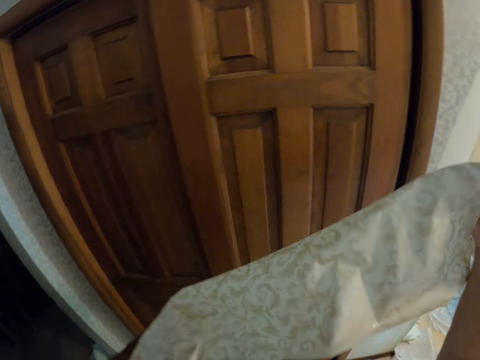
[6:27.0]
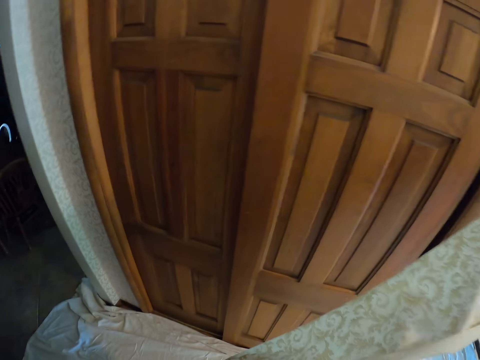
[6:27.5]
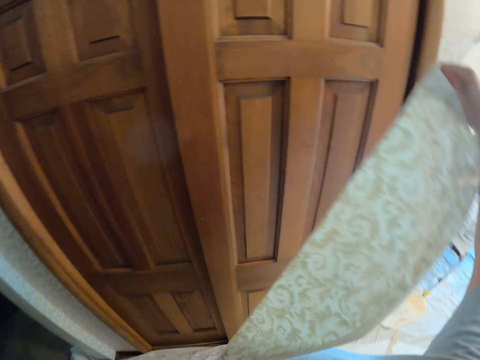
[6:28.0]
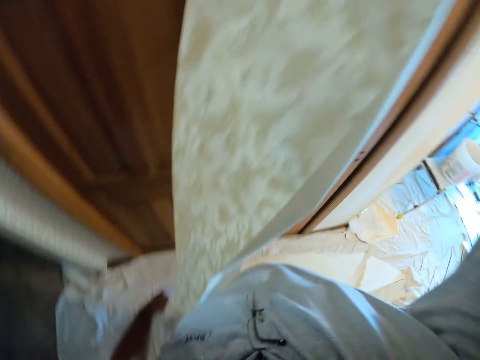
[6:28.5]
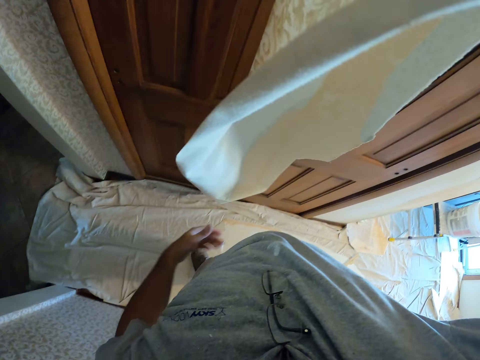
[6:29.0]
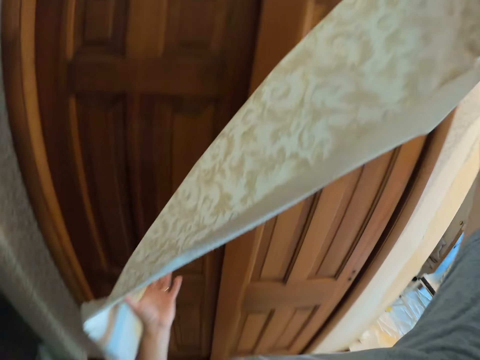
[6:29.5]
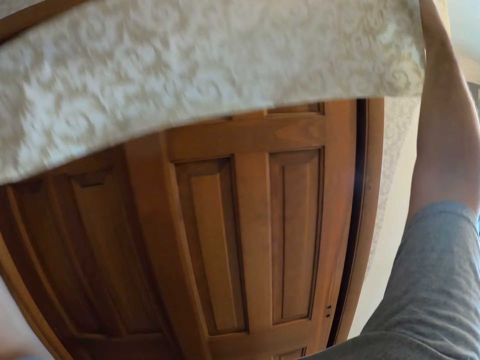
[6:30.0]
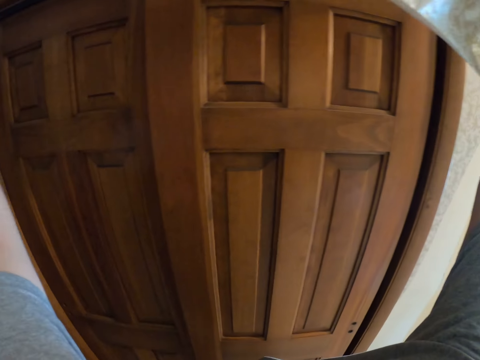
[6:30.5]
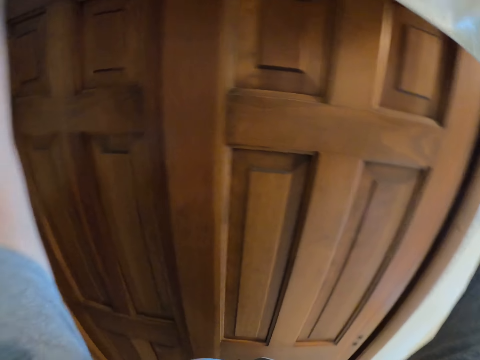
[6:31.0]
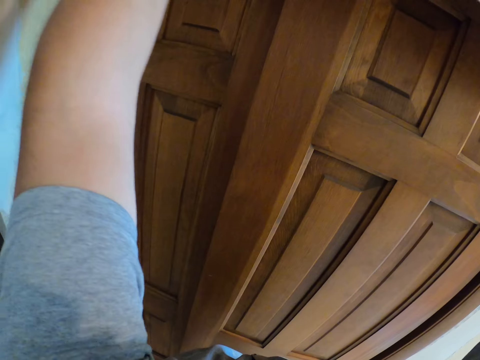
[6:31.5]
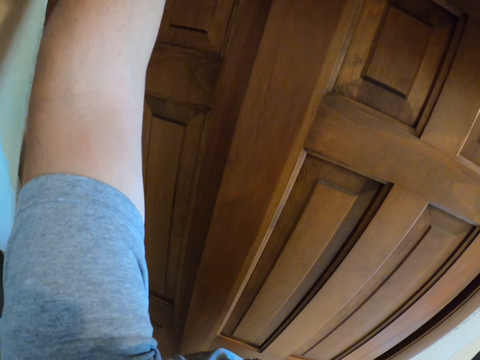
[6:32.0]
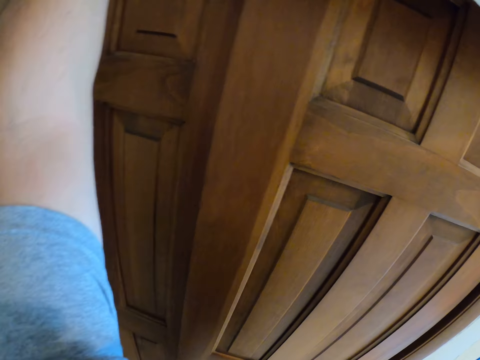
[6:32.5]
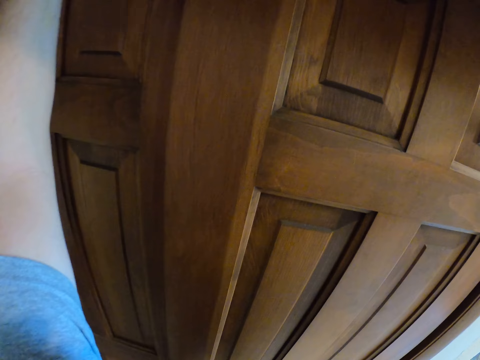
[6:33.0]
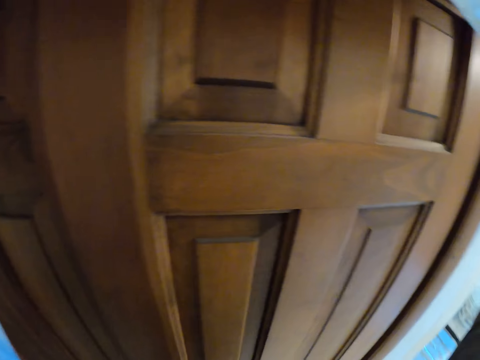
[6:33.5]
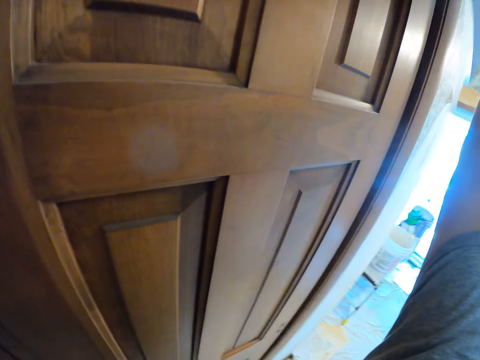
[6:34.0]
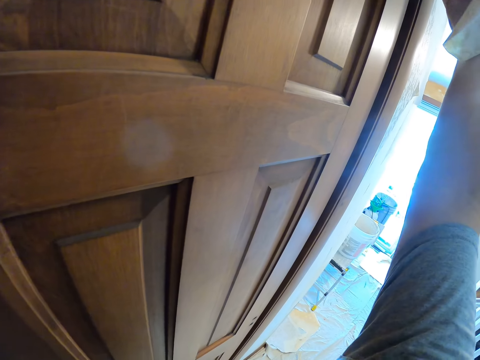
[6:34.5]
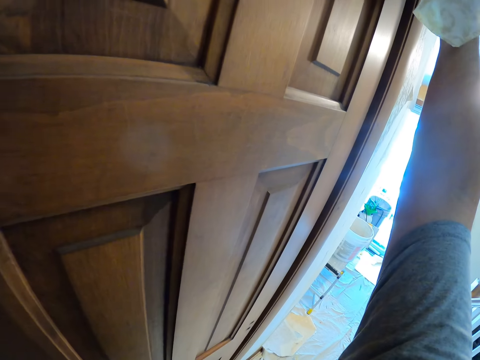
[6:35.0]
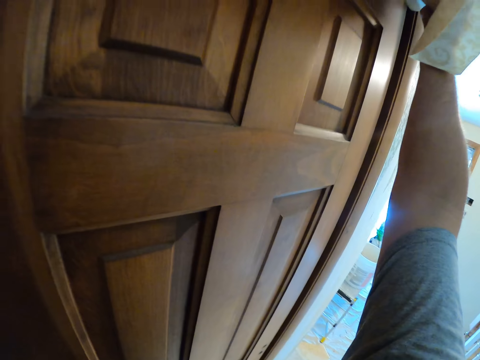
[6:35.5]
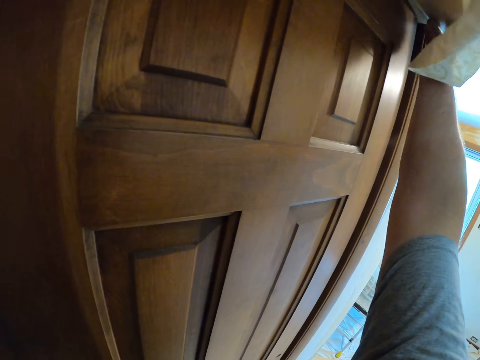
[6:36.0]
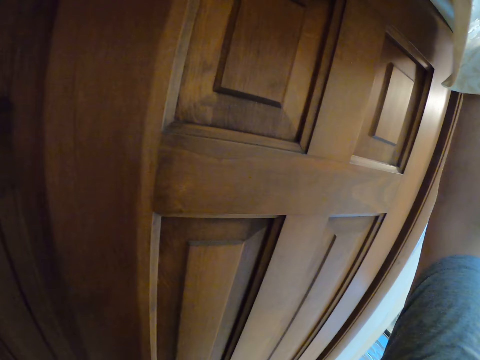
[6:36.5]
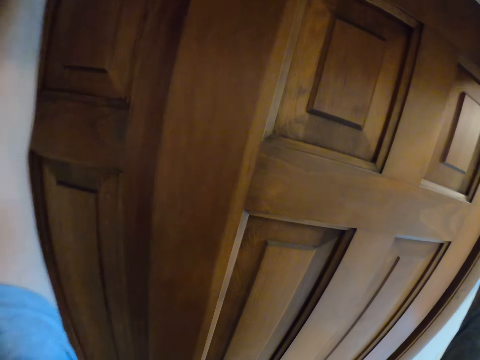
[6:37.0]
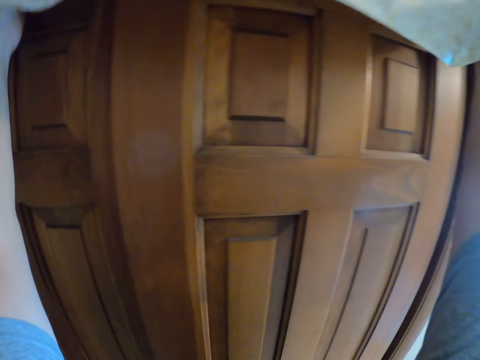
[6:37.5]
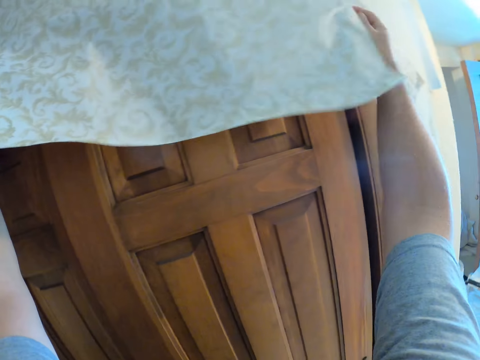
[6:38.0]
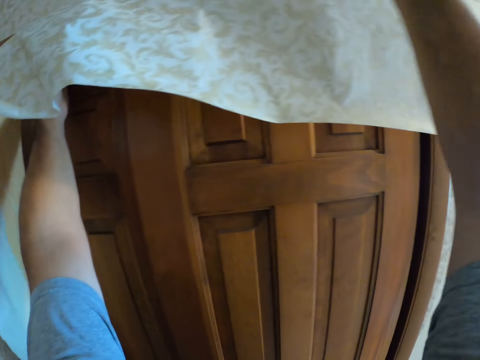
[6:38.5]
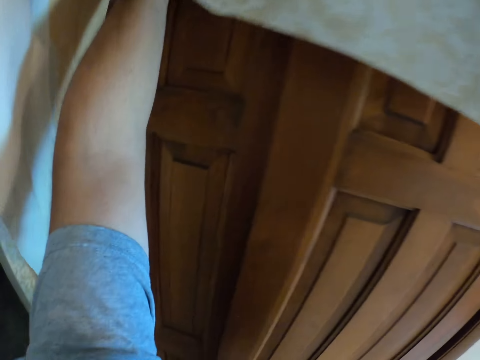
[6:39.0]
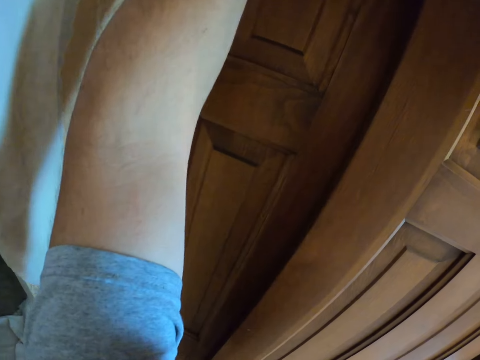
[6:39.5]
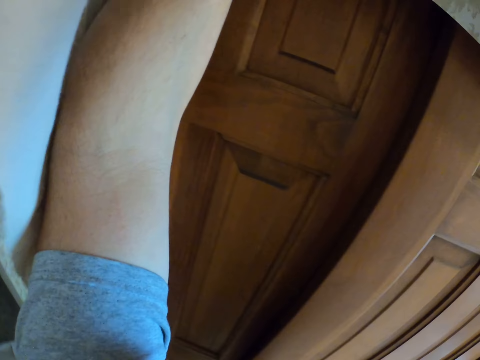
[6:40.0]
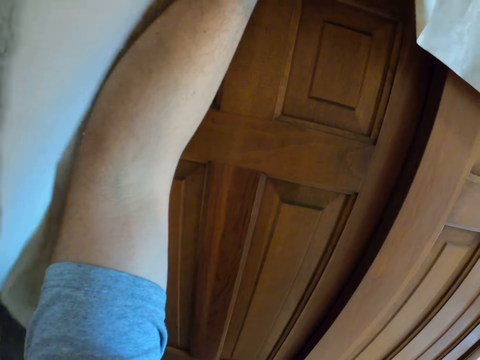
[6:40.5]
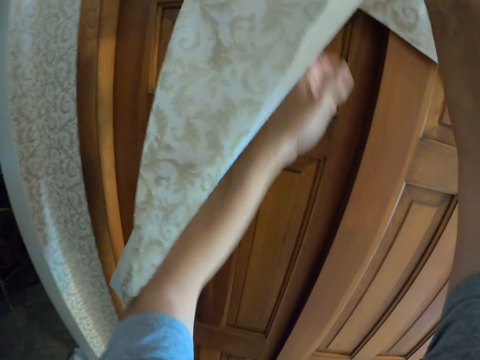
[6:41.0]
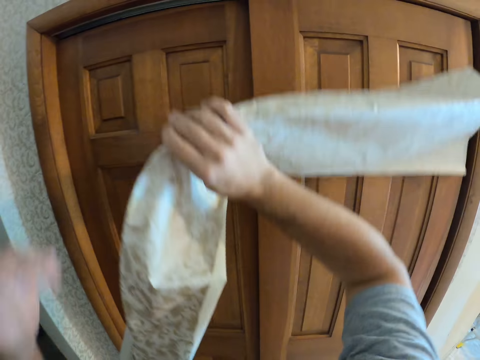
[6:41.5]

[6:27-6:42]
The camera wearer puts the wallpaper between the door frame and the door. They adjust the wallpaper on the door.

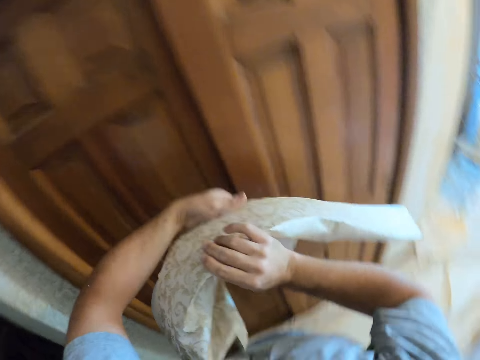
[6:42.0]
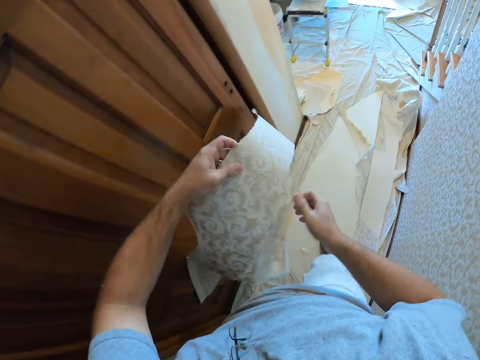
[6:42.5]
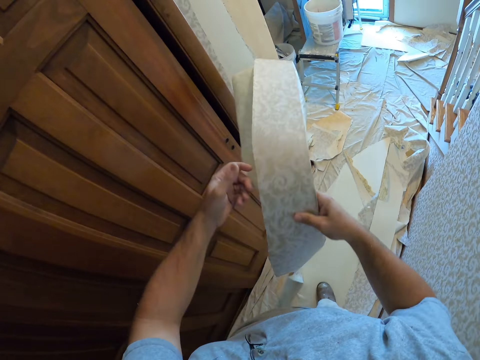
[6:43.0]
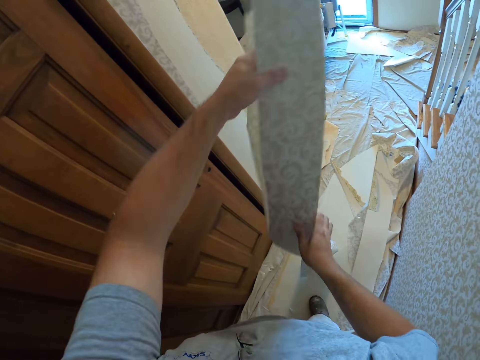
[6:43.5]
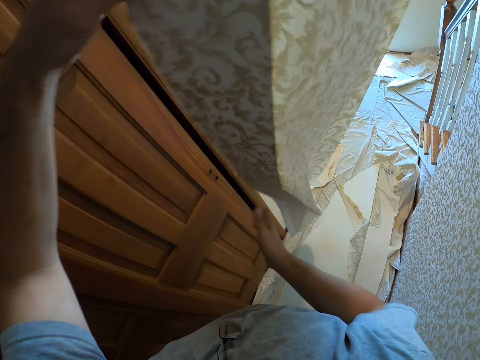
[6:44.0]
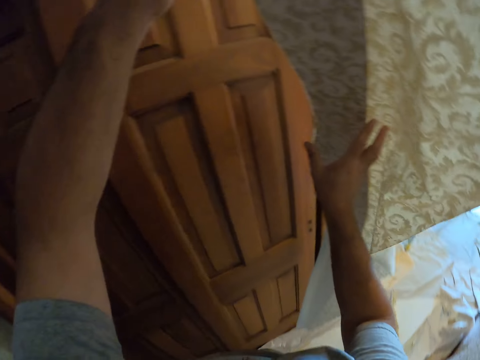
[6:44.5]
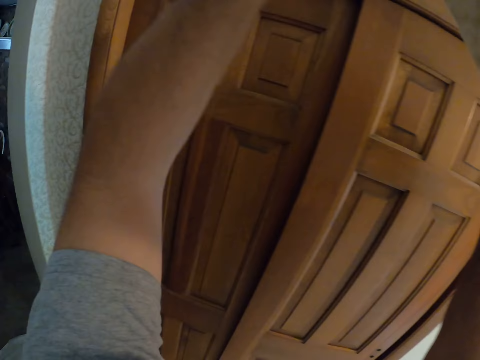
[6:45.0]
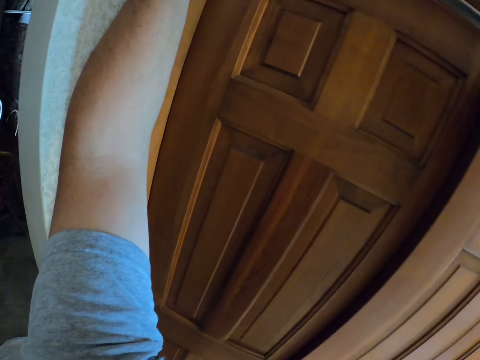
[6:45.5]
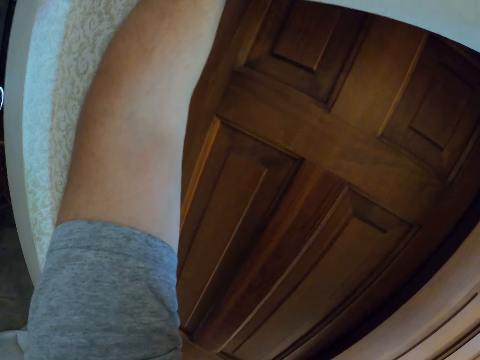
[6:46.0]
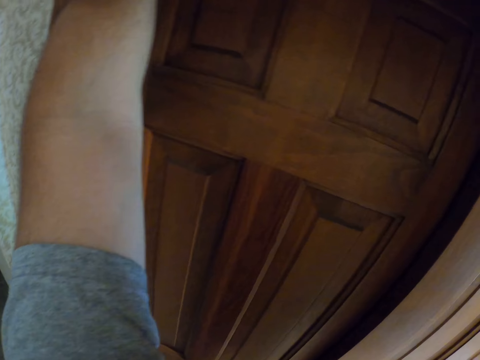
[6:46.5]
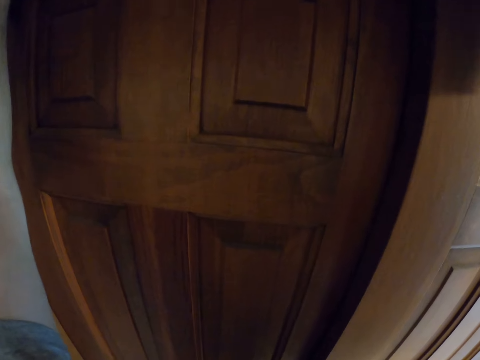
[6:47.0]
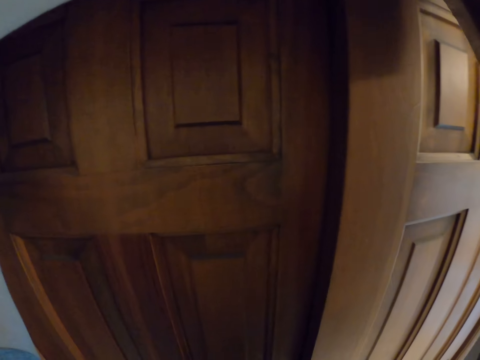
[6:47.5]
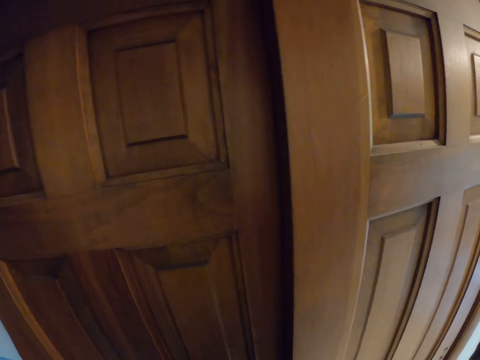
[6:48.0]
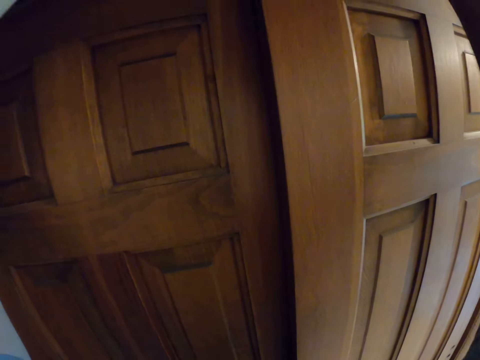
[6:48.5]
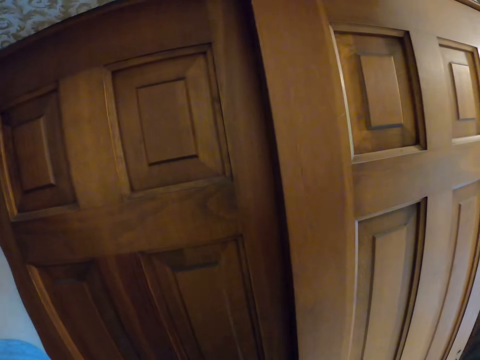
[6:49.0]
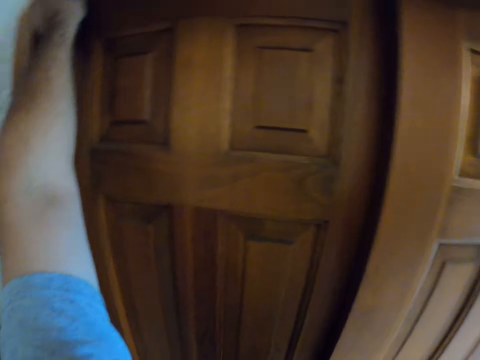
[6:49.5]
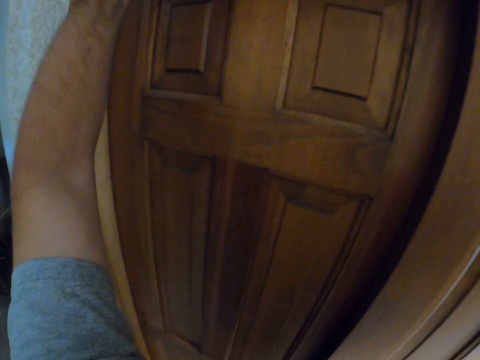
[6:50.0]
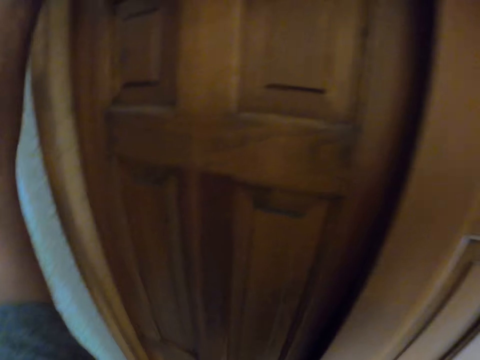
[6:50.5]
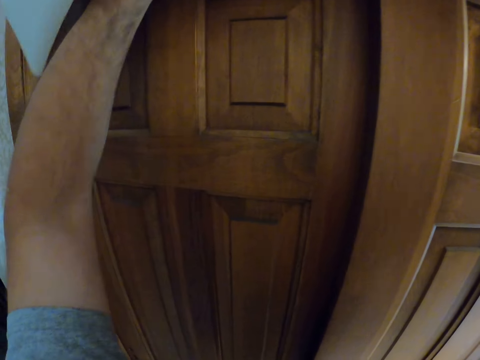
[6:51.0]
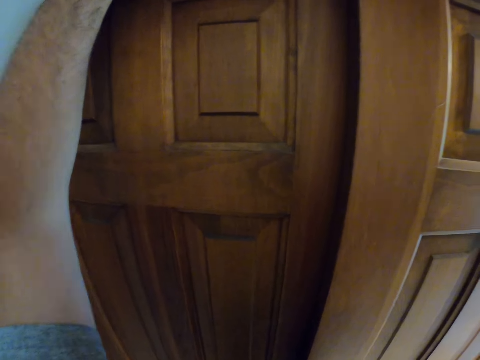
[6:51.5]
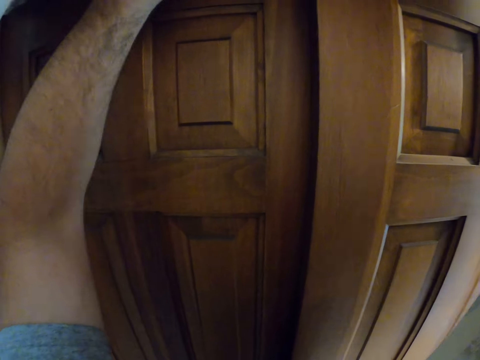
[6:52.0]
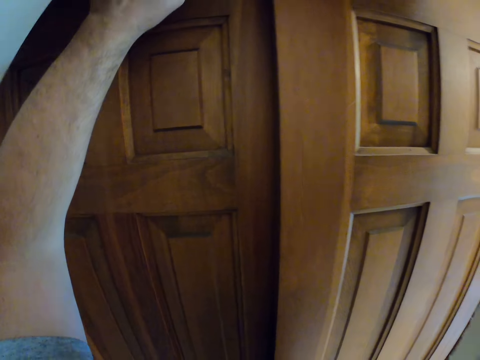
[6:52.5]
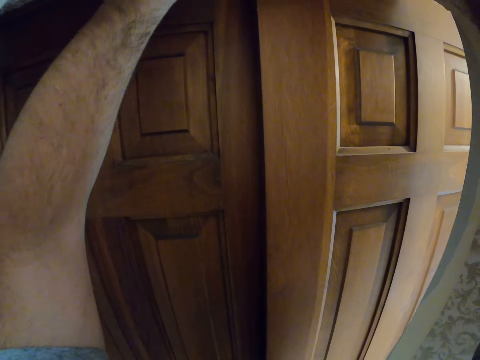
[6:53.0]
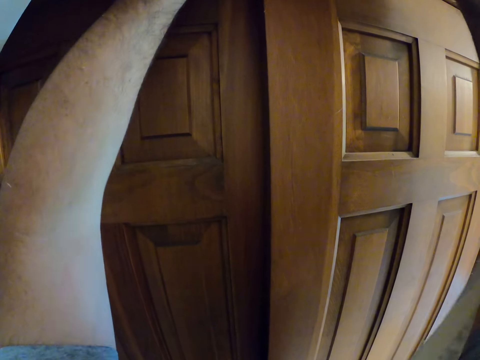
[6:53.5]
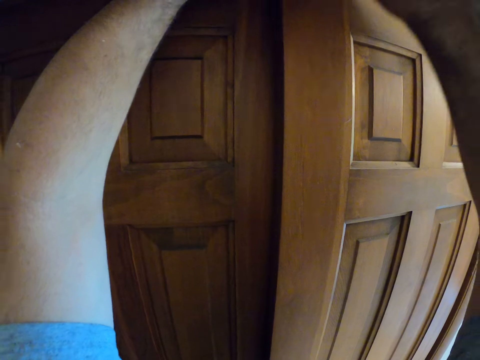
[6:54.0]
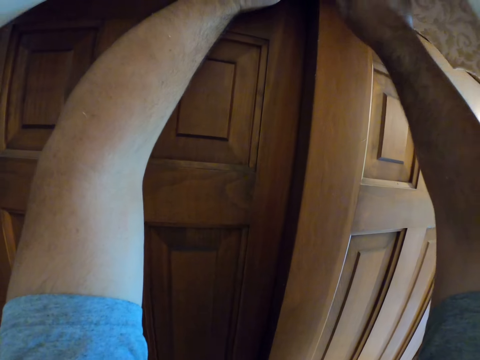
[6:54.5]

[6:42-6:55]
The camera wearer unfolds a piece of wallpaper with a hand. They put the piece of wallpaper on a door.
